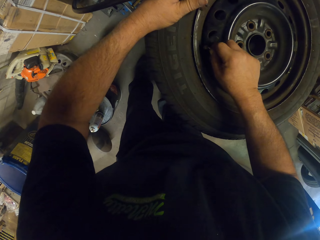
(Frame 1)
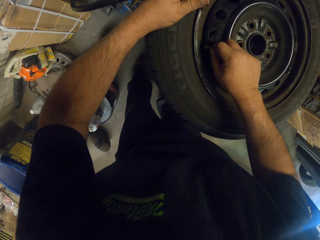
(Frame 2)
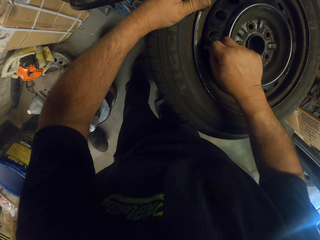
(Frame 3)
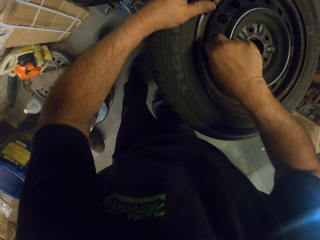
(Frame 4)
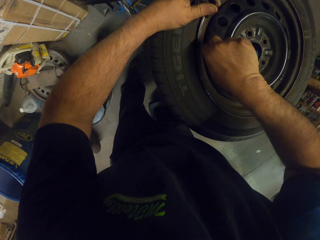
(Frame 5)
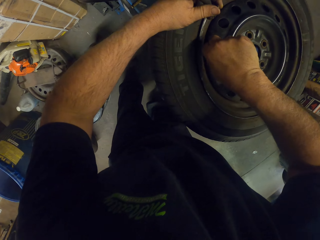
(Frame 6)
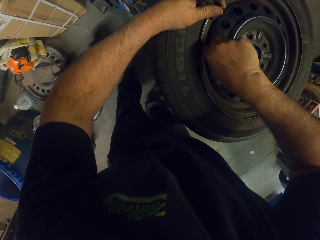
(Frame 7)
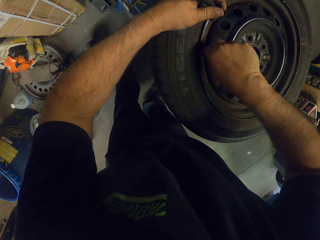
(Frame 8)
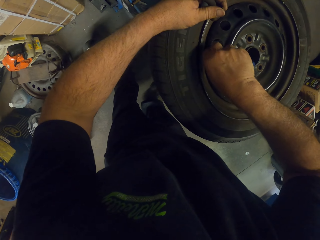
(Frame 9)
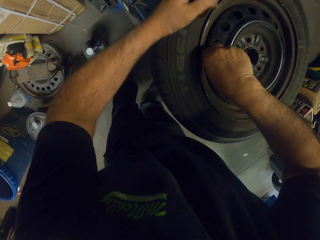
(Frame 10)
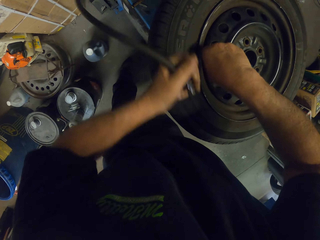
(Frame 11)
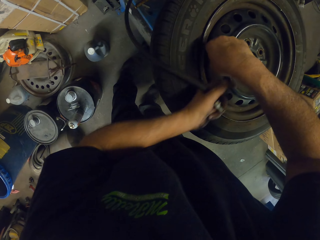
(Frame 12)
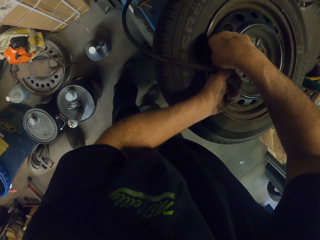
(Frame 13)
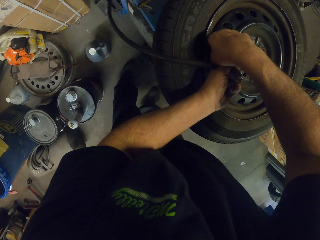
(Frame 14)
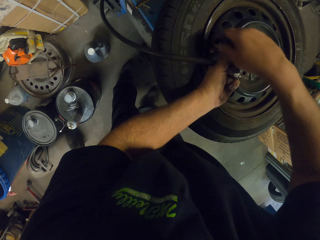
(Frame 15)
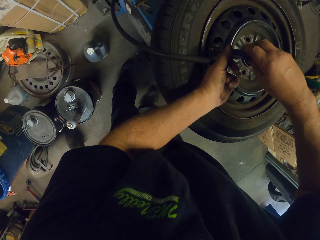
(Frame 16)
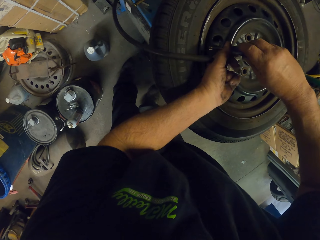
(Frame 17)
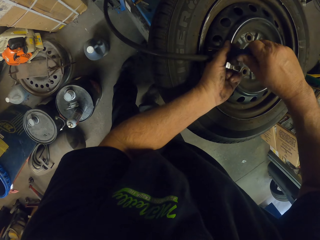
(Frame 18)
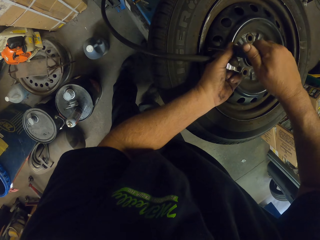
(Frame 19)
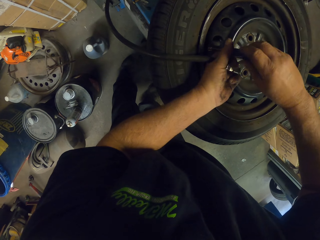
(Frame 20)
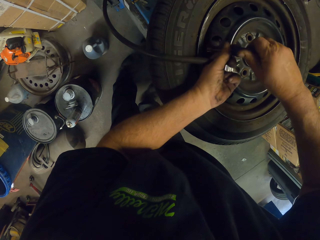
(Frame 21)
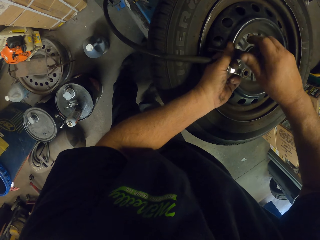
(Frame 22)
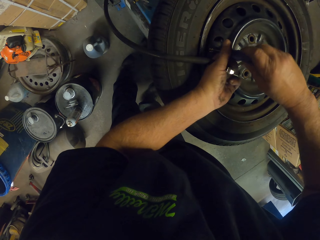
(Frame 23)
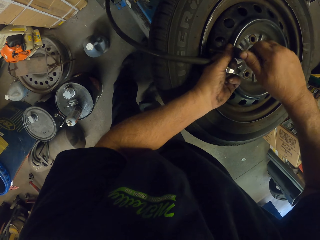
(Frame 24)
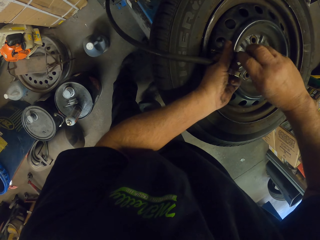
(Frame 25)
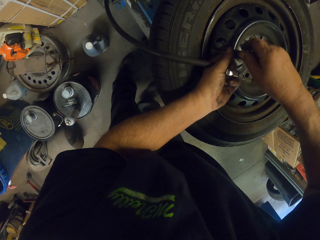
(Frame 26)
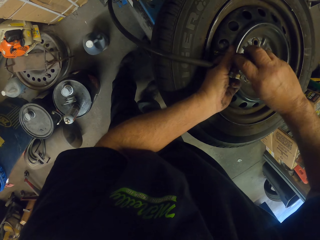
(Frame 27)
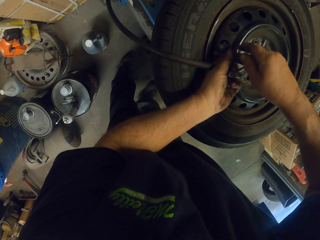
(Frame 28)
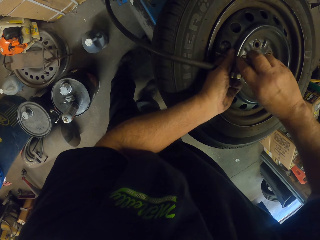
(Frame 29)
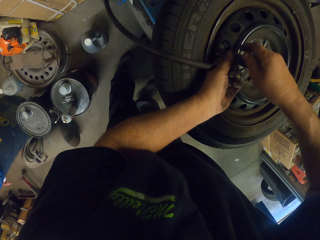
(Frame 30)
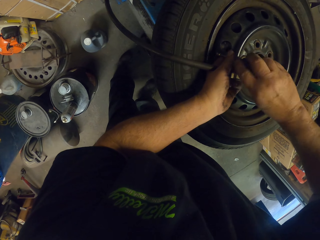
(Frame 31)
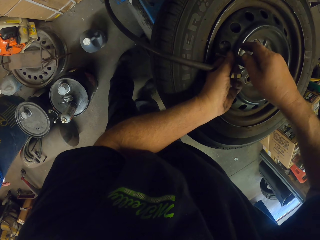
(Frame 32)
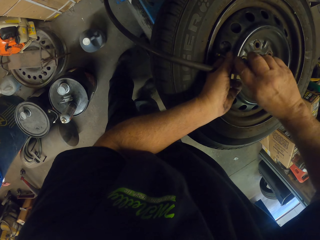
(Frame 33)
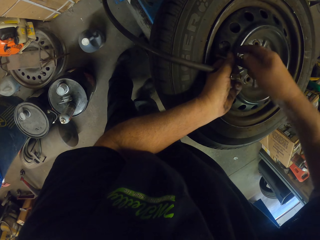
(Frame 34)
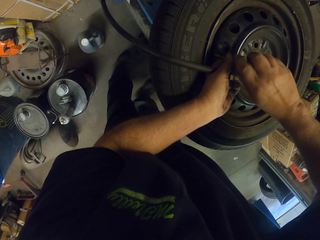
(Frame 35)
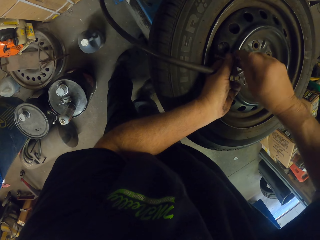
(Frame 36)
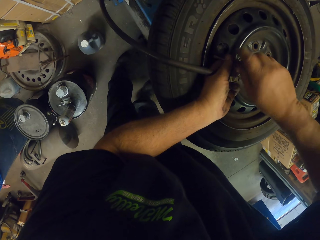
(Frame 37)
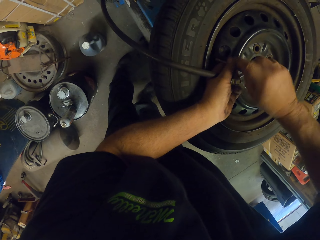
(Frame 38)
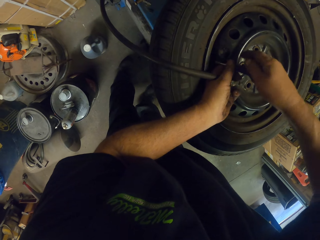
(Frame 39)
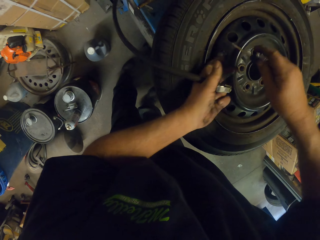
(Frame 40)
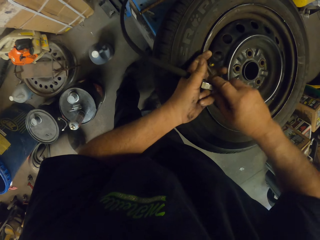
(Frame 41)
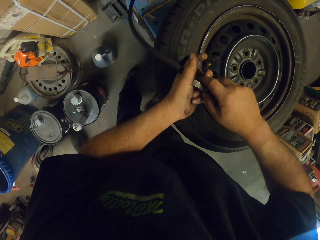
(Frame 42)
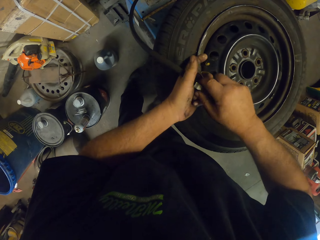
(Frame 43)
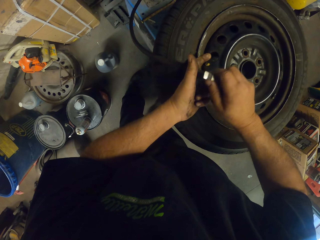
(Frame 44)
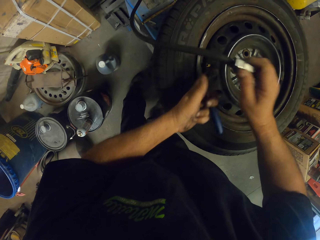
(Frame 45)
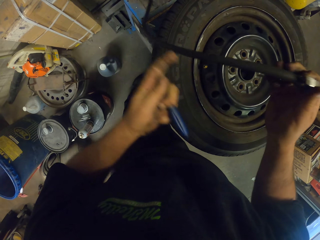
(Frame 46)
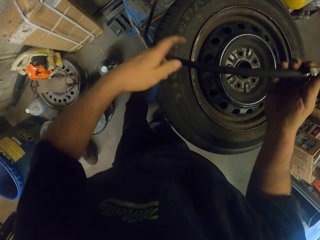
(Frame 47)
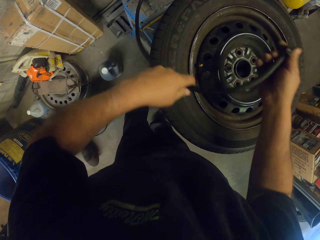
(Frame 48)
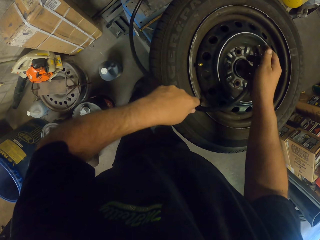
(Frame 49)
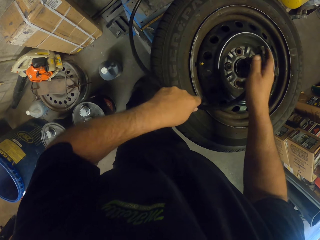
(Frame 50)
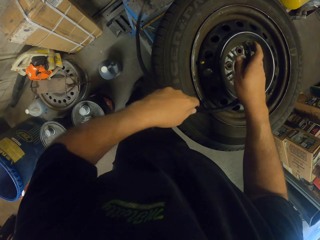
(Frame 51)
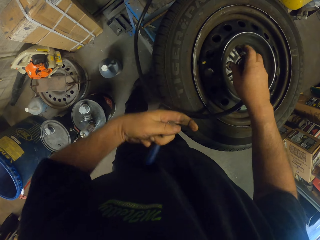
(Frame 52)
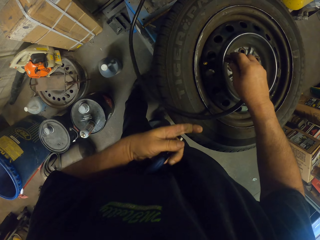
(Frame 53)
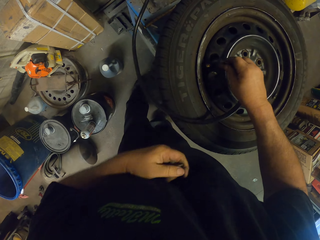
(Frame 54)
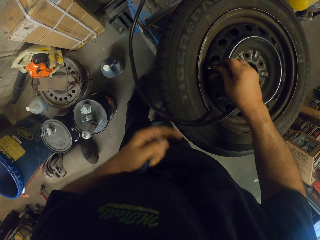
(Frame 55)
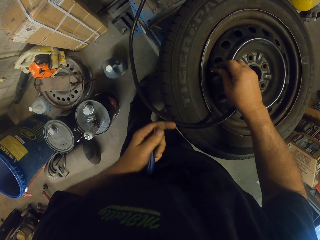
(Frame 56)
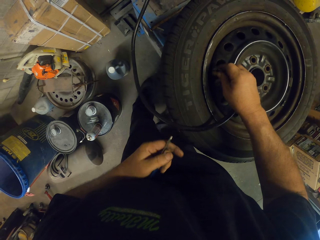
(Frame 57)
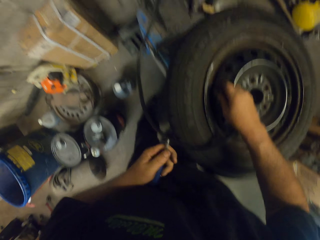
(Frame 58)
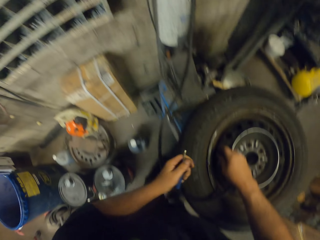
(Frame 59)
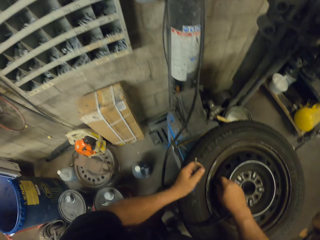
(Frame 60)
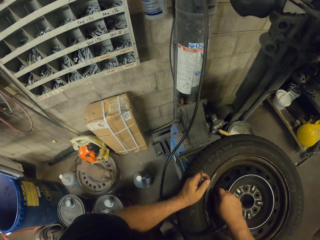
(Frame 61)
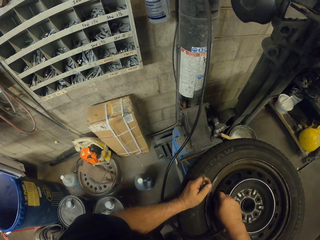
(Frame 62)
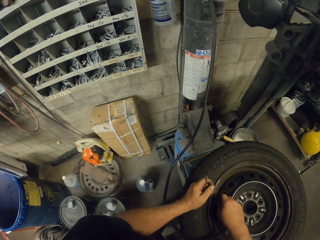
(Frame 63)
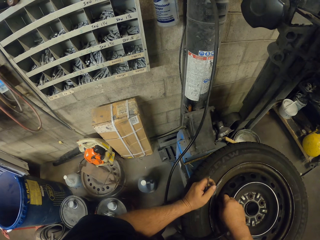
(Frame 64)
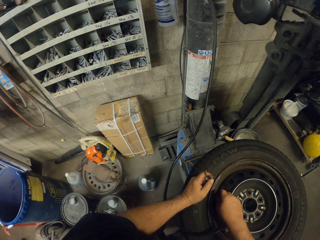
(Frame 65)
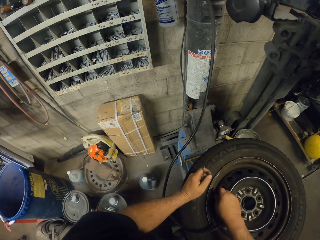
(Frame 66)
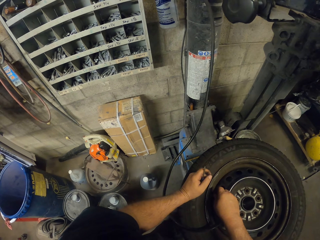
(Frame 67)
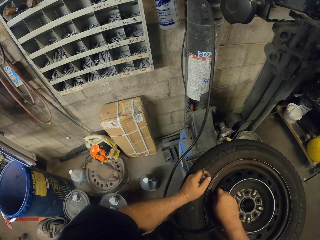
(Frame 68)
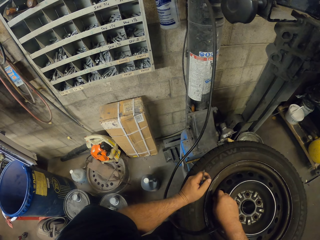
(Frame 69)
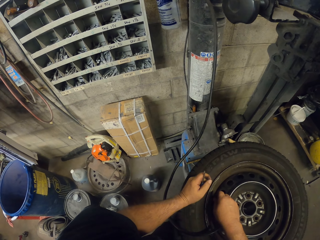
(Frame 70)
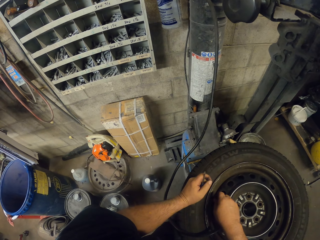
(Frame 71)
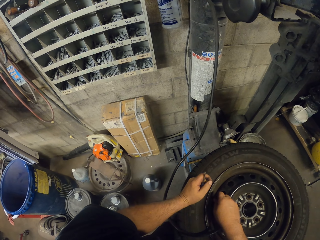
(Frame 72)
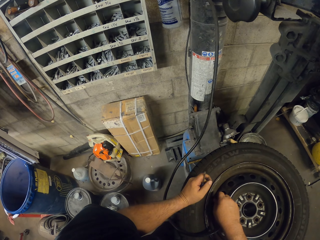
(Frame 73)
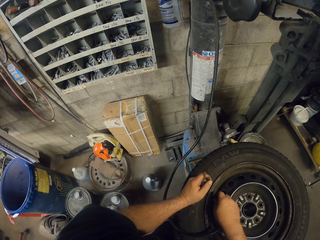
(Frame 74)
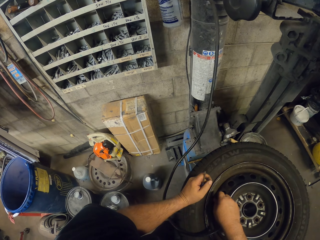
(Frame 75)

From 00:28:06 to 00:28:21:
The camera wearer inserts a bolt in the rim. They tighten the bolt on the rim. They alight the air pump. They pump the air in the rim.

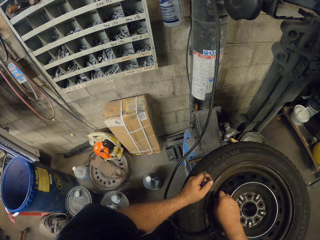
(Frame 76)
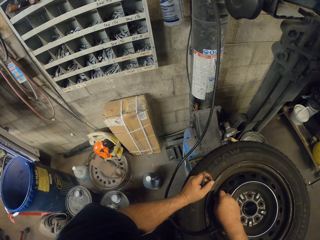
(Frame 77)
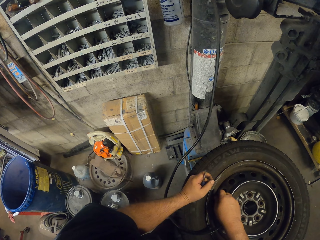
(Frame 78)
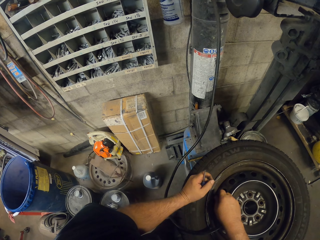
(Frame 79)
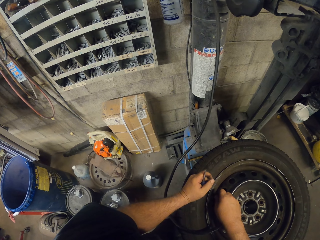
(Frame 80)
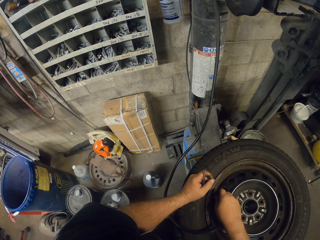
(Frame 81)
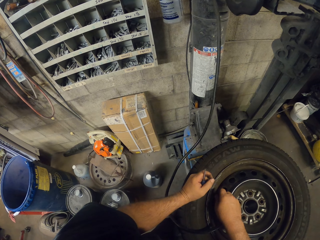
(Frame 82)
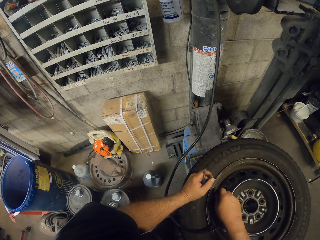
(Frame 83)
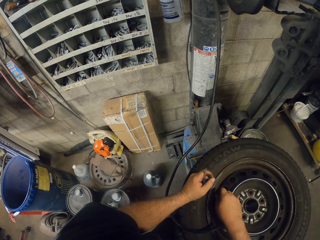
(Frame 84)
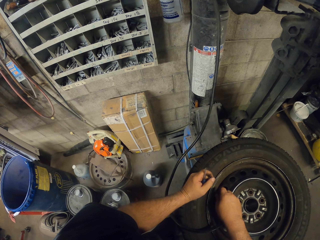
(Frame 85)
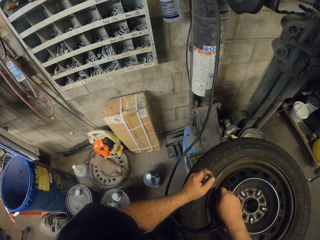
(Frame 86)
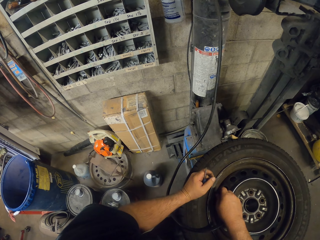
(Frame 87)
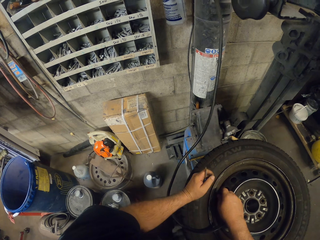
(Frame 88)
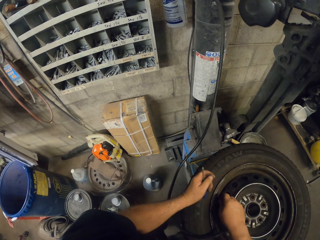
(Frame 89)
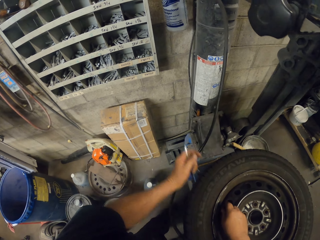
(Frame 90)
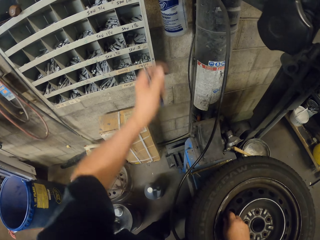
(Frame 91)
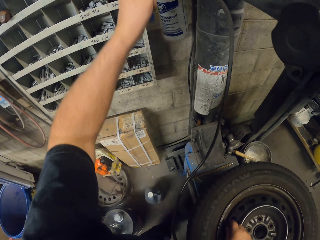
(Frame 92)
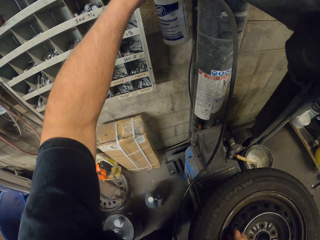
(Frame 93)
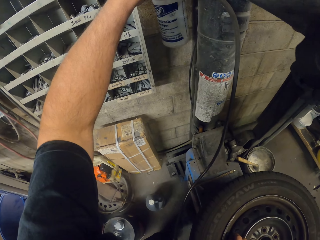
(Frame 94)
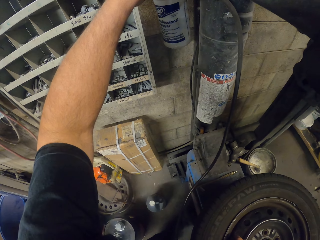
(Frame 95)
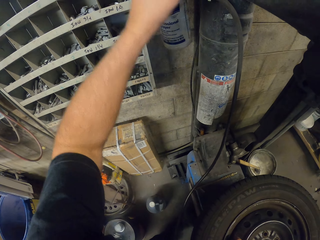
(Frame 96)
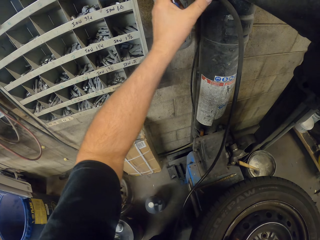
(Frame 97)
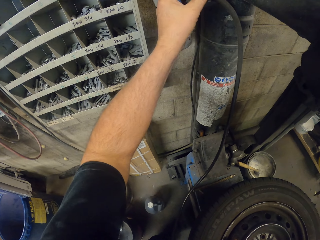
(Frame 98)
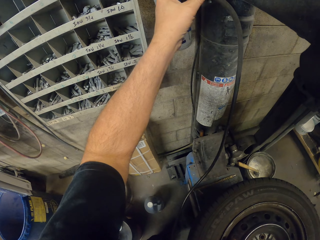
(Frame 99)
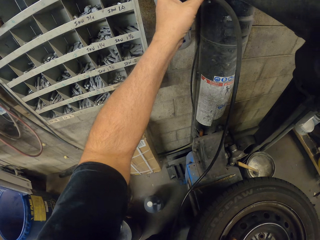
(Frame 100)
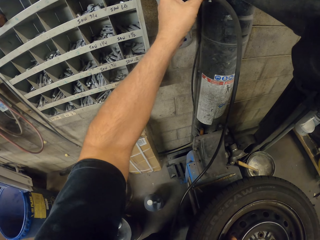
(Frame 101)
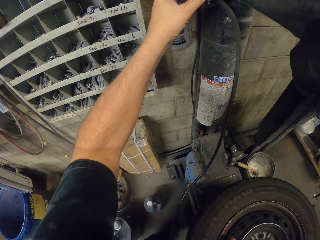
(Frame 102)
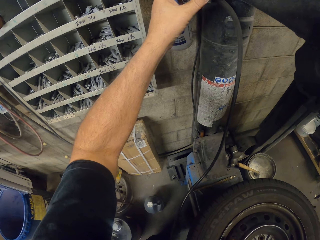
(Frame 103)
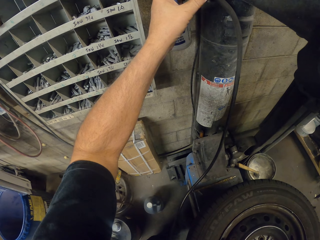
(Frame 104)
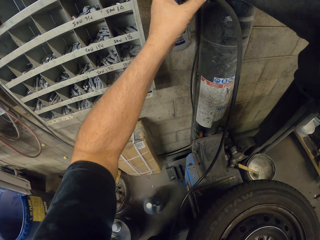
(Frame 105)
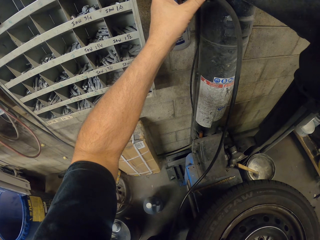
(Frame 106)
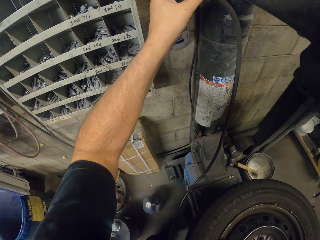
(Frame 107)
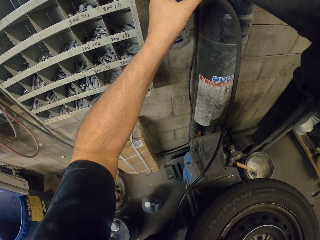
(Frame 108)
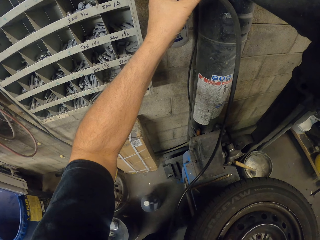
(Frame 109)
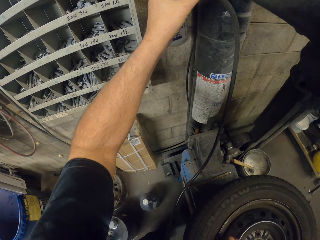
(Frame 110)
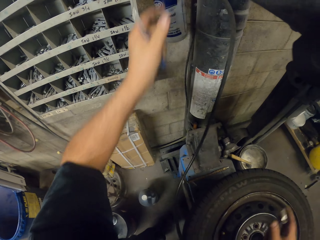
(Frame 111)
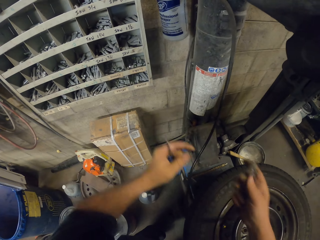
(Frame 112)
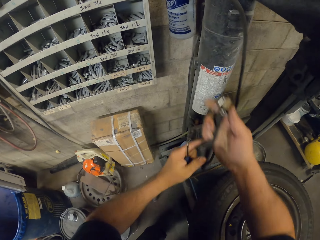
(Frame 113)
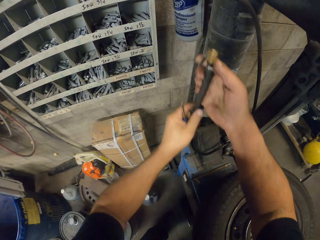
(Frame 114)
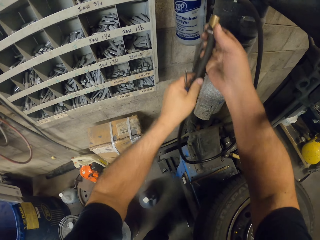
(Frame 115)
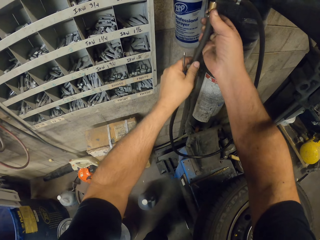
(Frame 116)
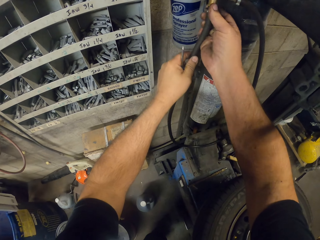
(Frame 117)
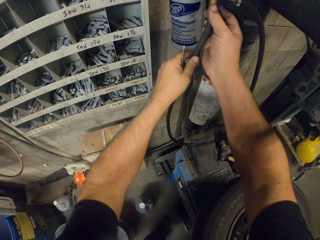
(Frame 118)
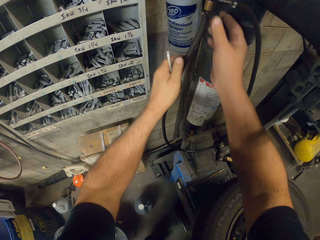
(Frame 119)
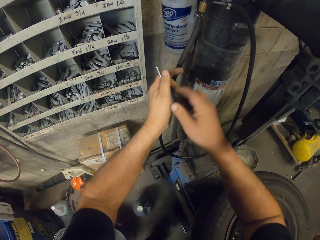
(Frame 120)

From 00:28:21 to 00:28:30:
The camera wearer charges the air cylinder and hangs the pump on the cylinder.
